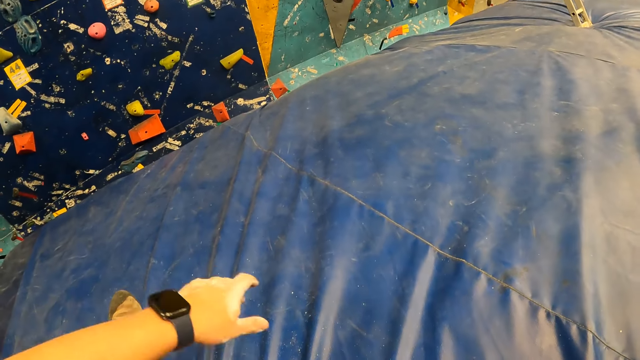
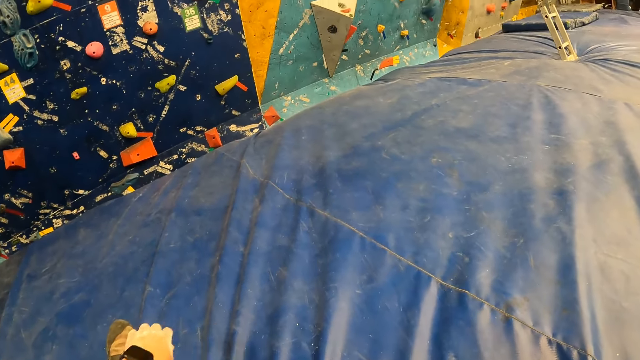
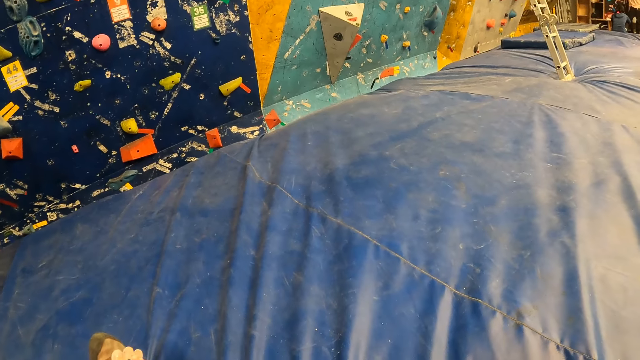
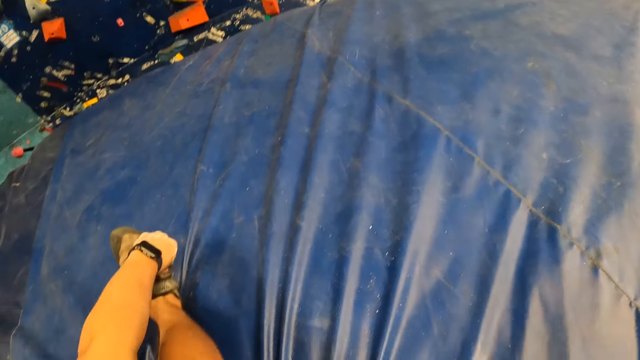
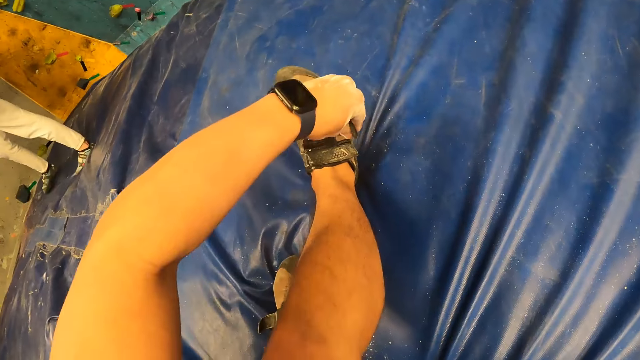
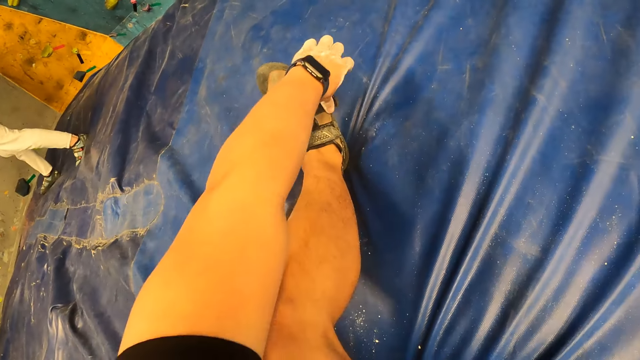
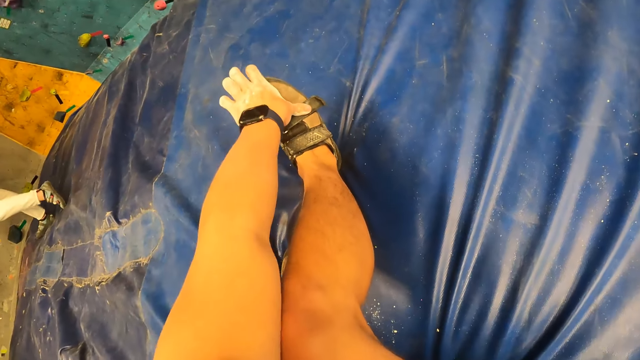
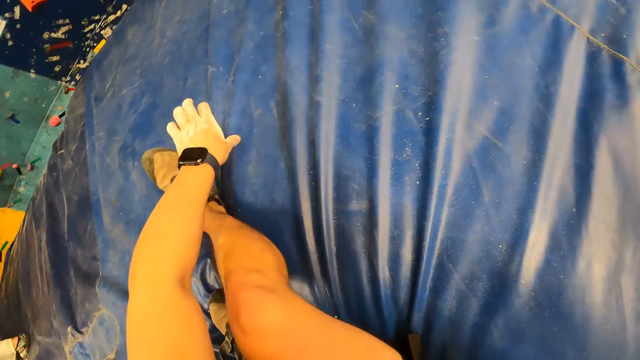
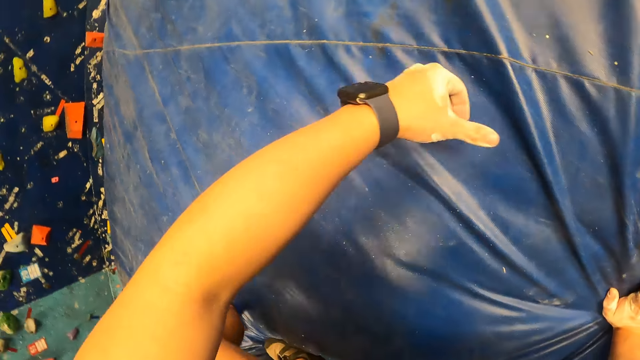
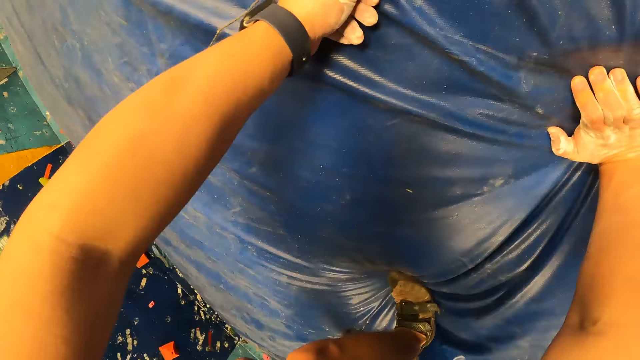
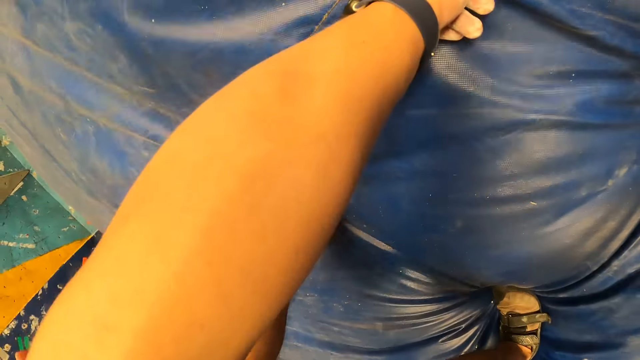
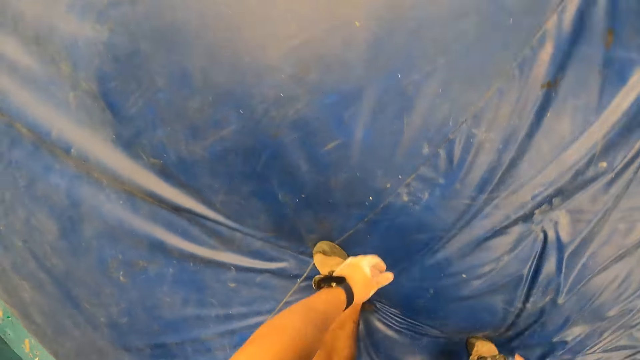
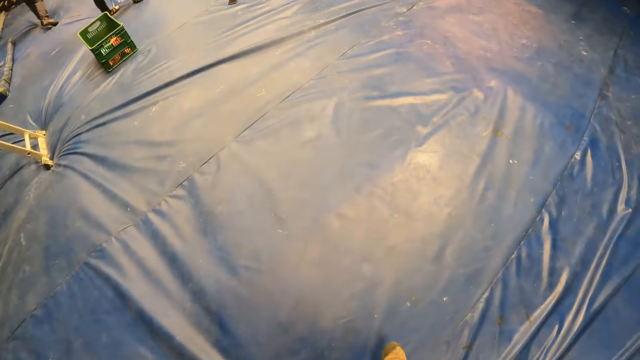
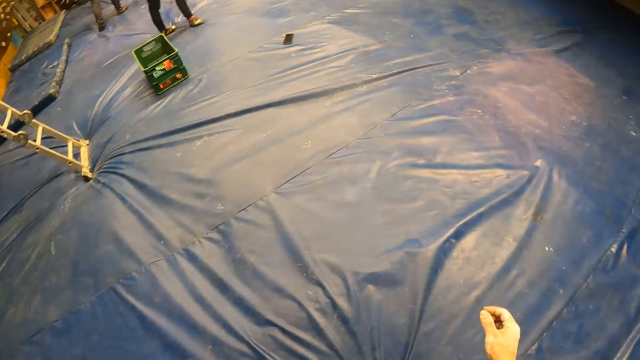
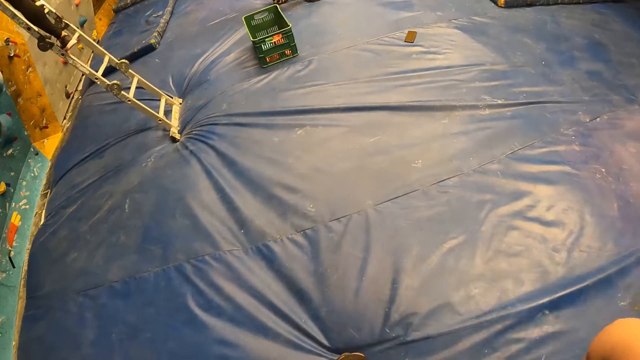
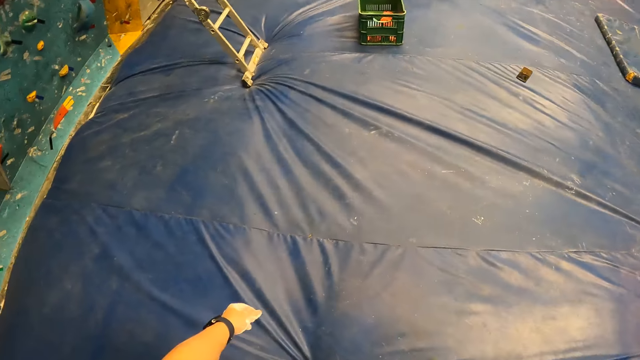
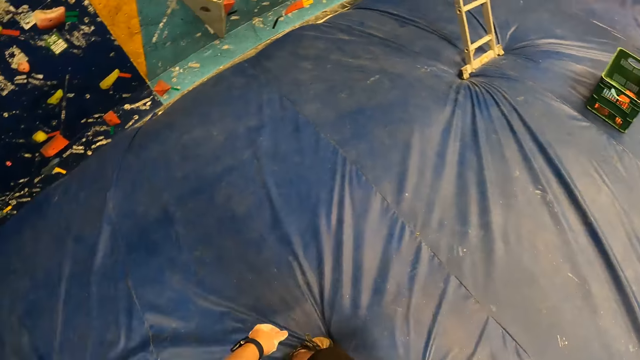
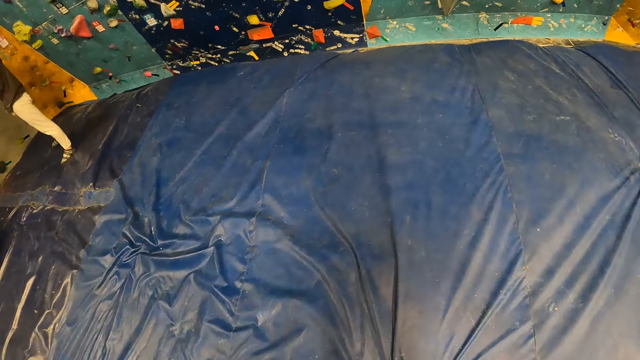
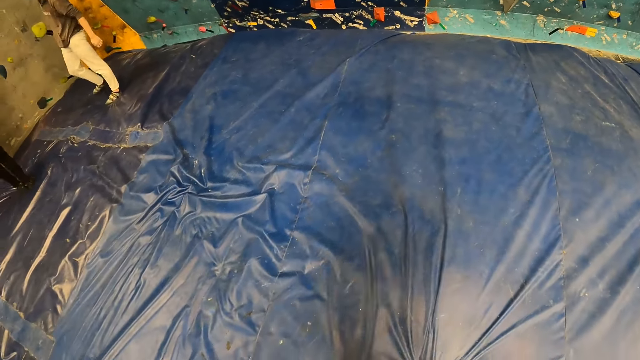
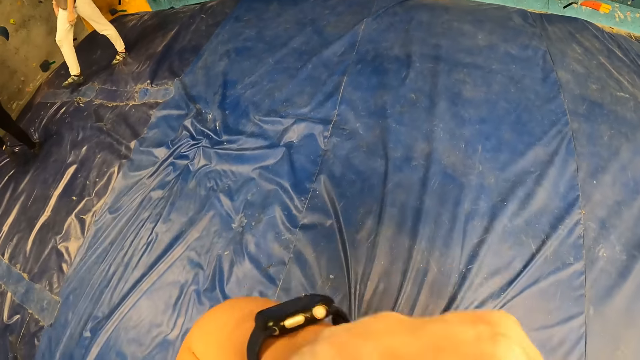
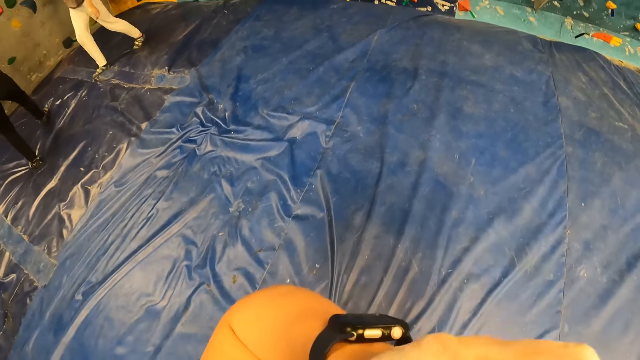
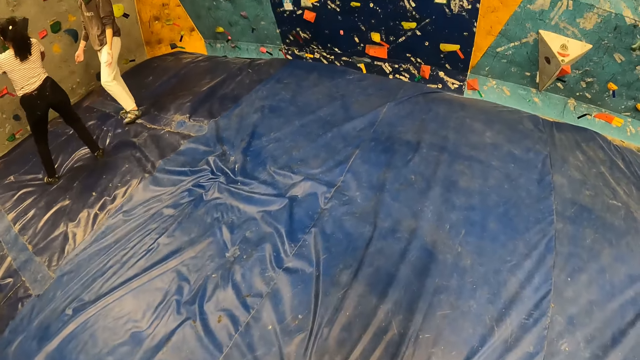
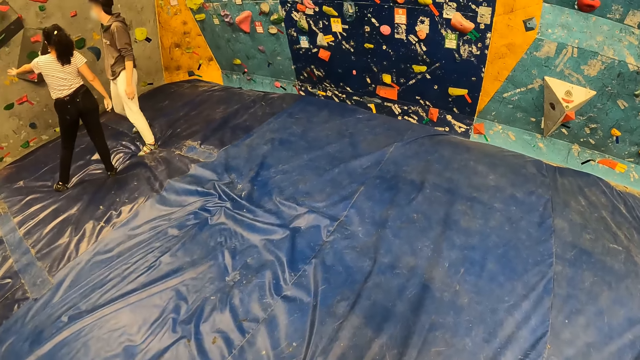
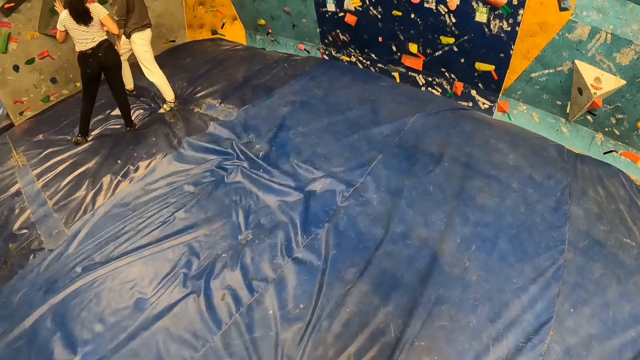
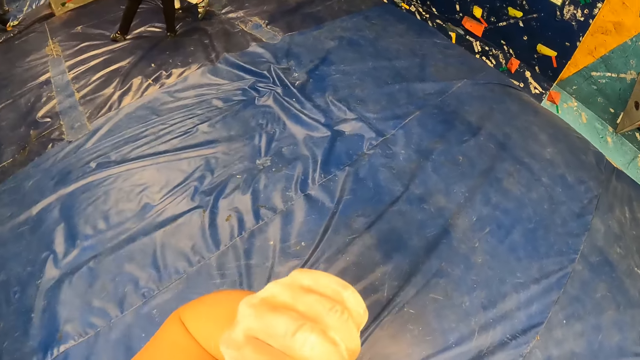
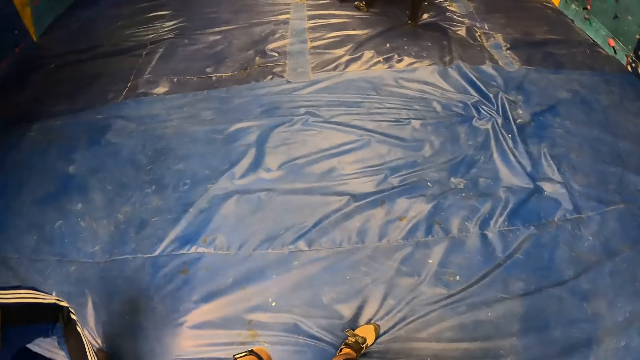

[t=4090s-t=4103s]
The camera wearer buckles the shoe on his right leg with his left hand. He stands up. He walks on the canvas. He touches his face with his right hand. He touches his face with his left hand.

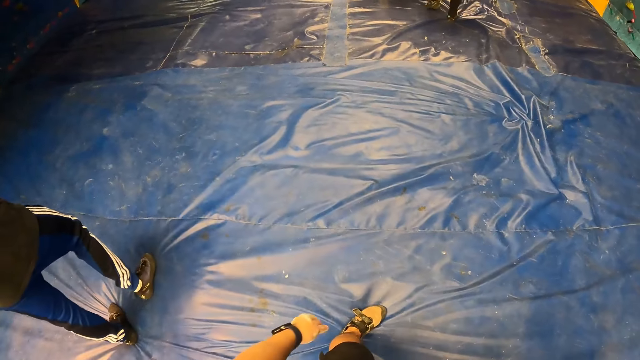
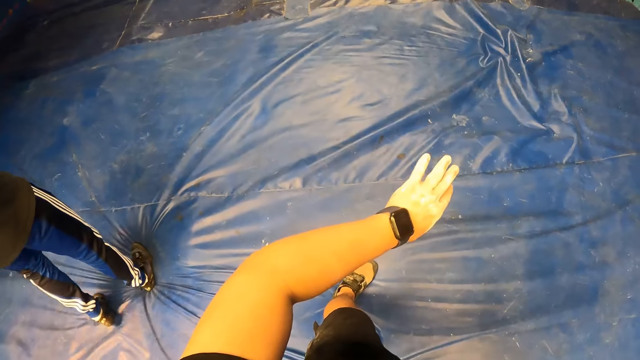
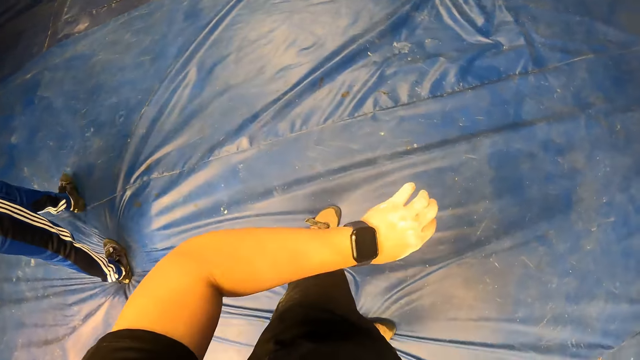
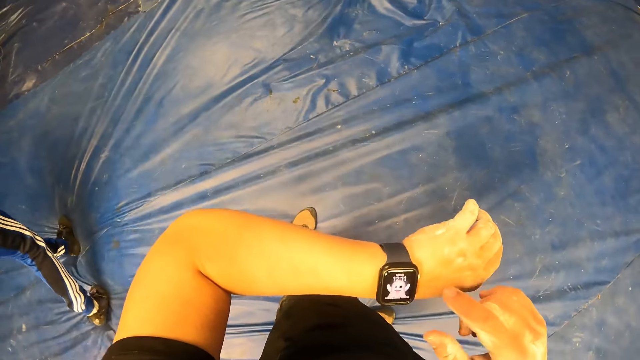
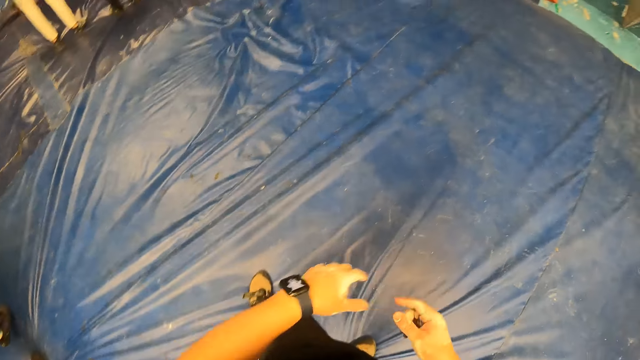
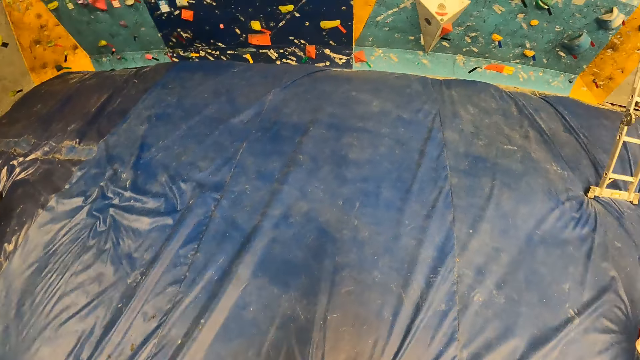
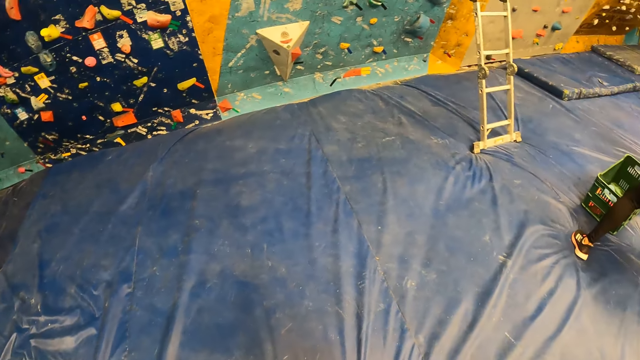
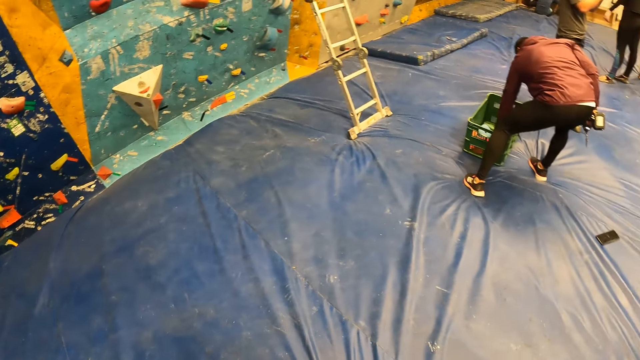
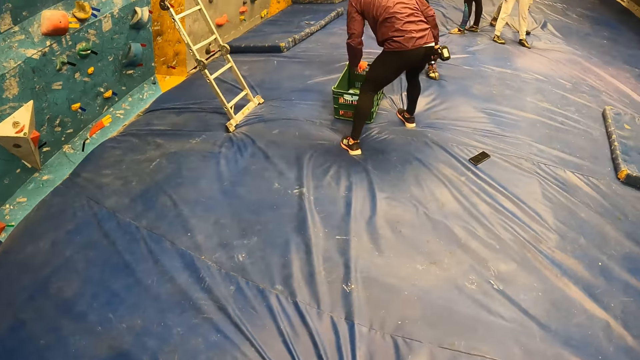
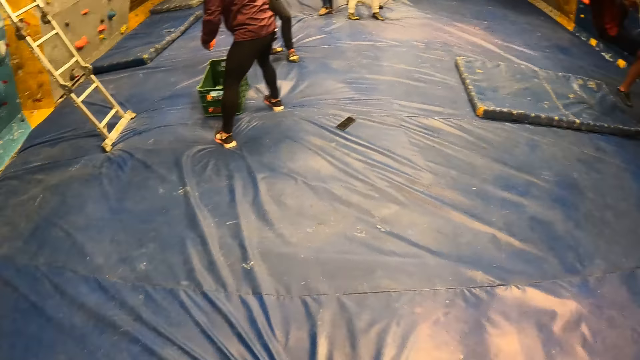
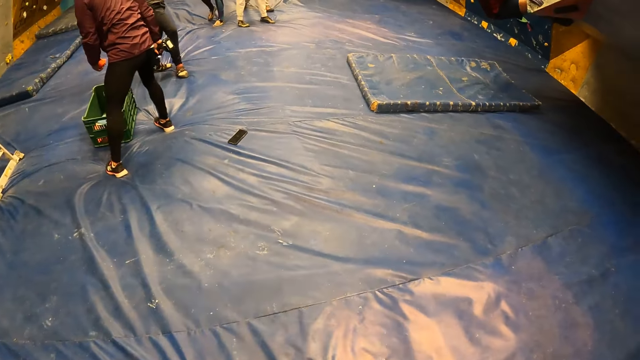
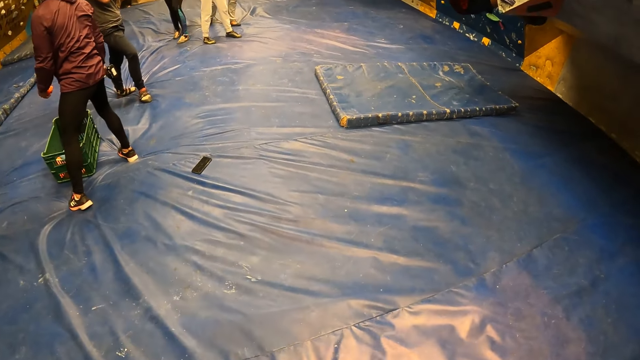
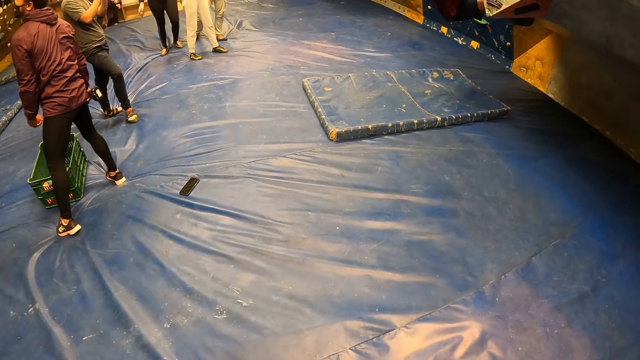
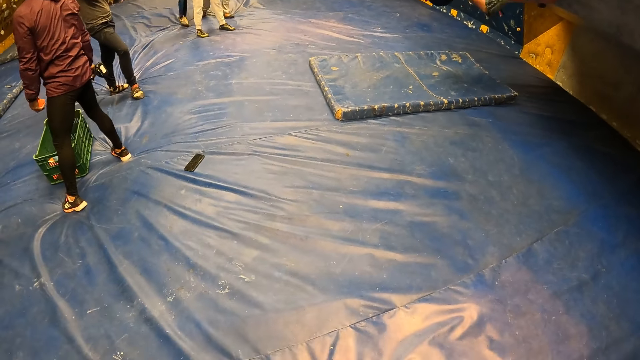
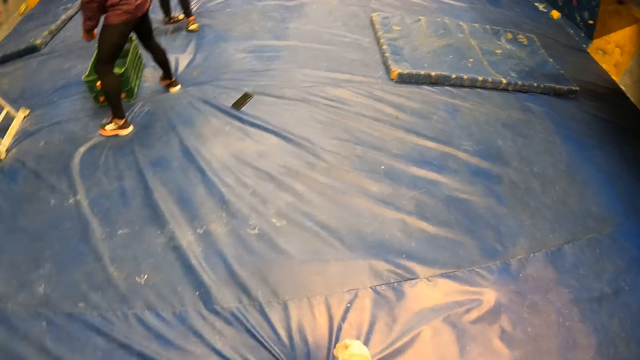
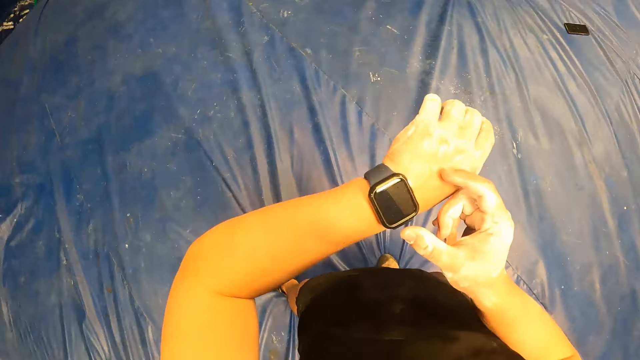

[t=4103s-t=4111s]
The camera wearer raises the left hand. He operates a smartwatch on his left wrist with his right hand. He looks around.
